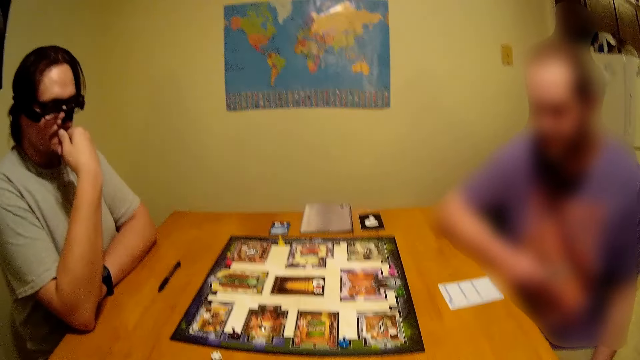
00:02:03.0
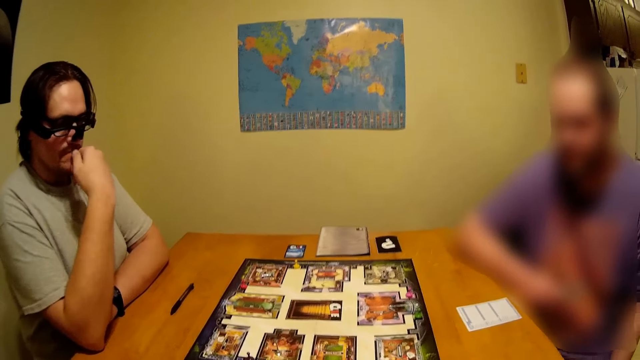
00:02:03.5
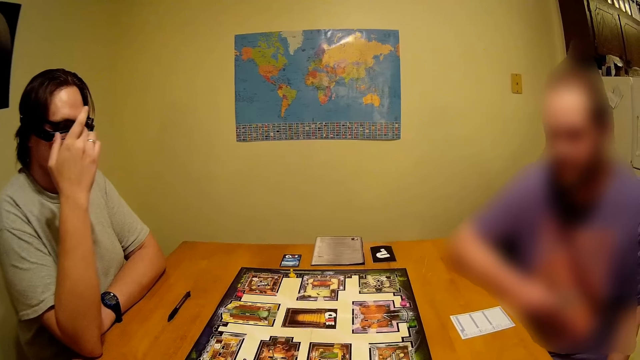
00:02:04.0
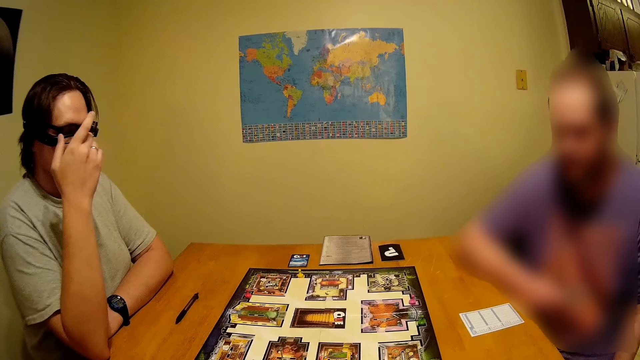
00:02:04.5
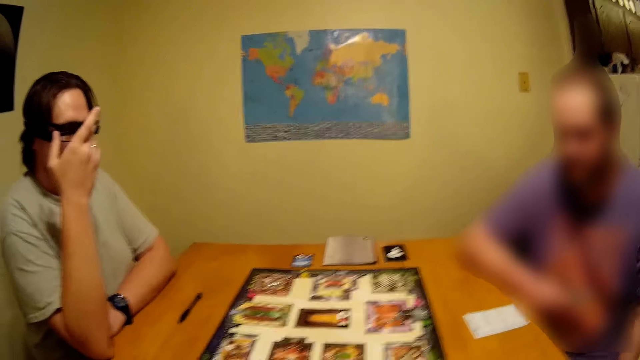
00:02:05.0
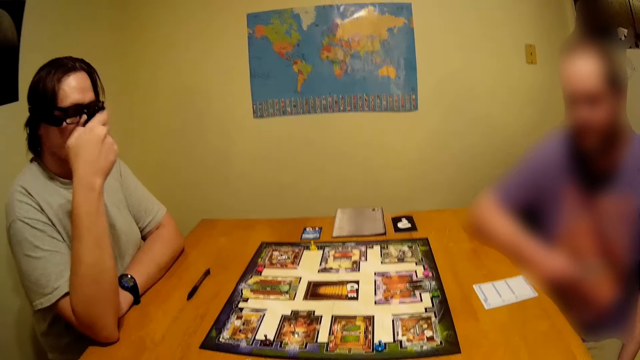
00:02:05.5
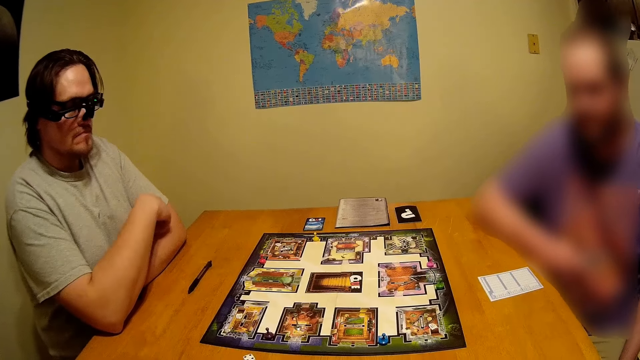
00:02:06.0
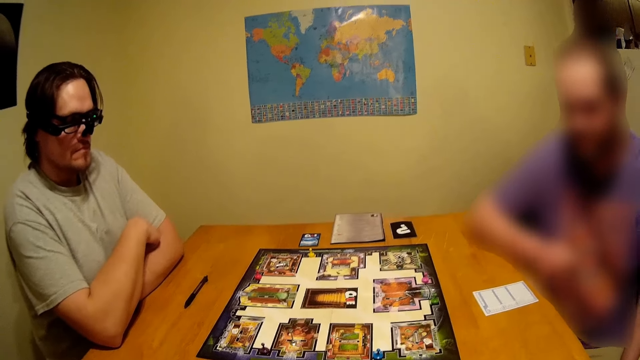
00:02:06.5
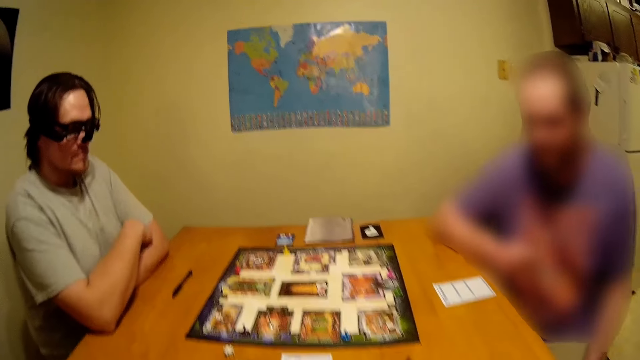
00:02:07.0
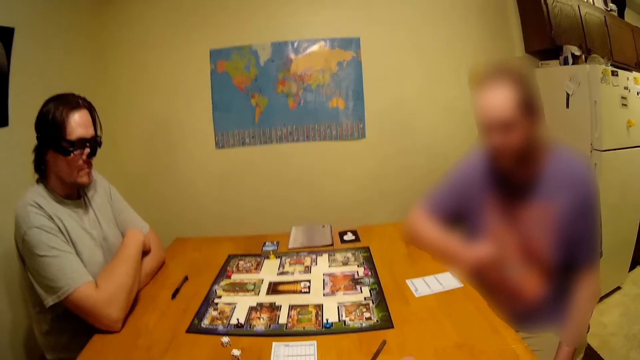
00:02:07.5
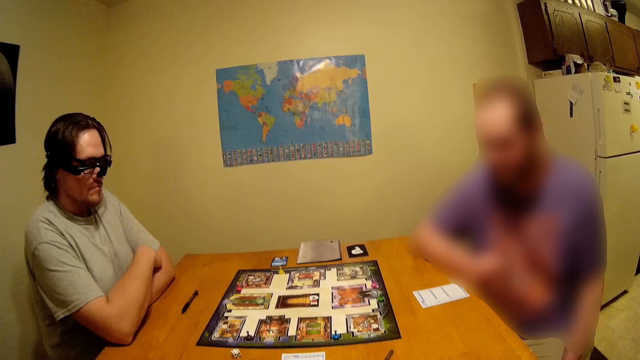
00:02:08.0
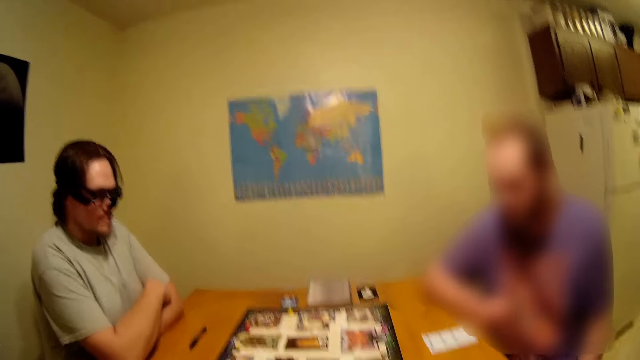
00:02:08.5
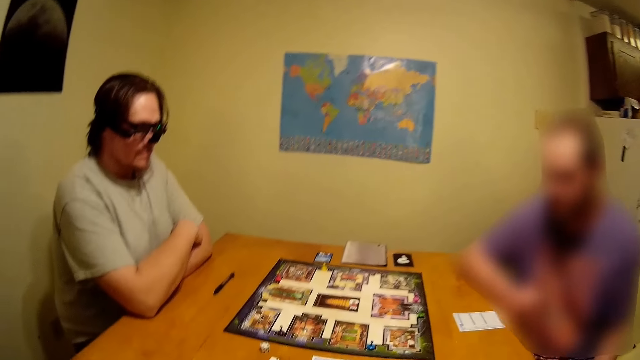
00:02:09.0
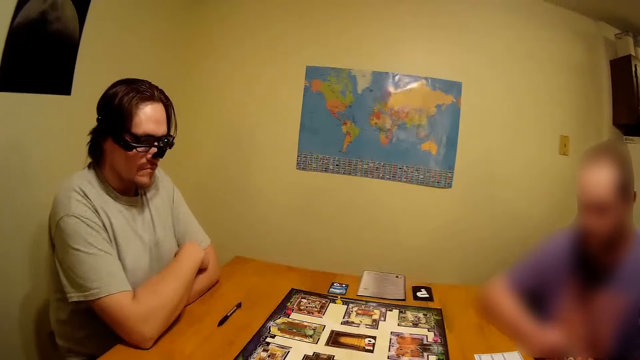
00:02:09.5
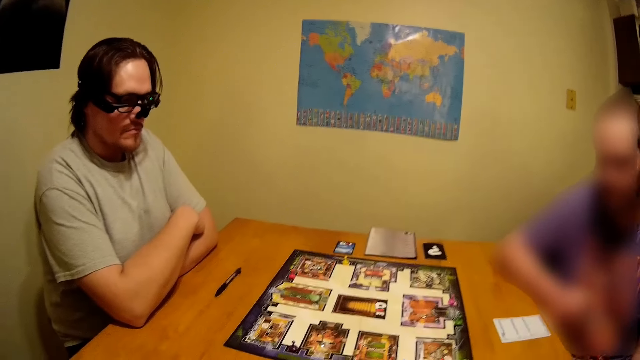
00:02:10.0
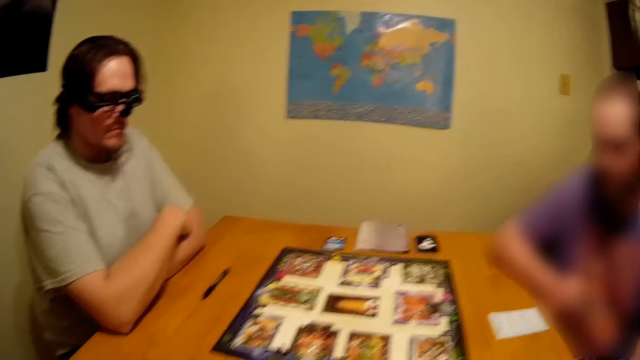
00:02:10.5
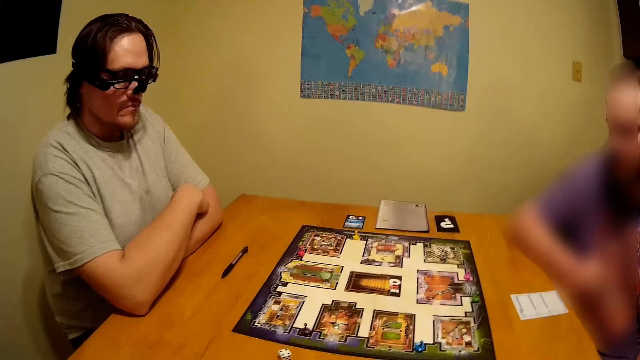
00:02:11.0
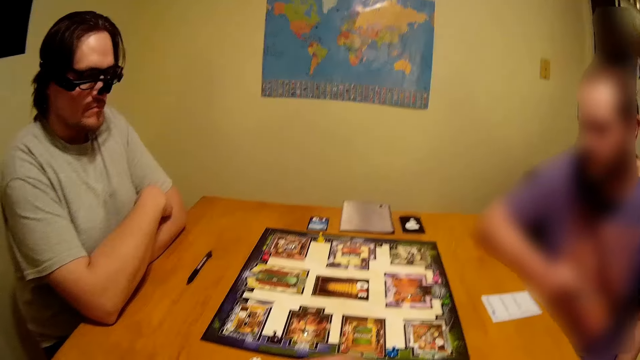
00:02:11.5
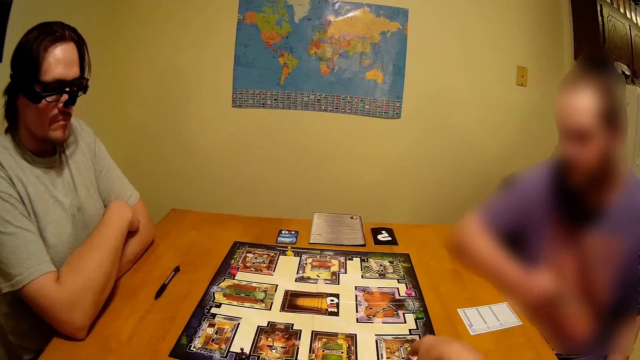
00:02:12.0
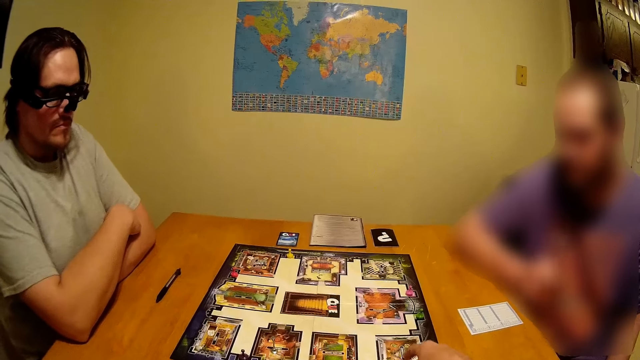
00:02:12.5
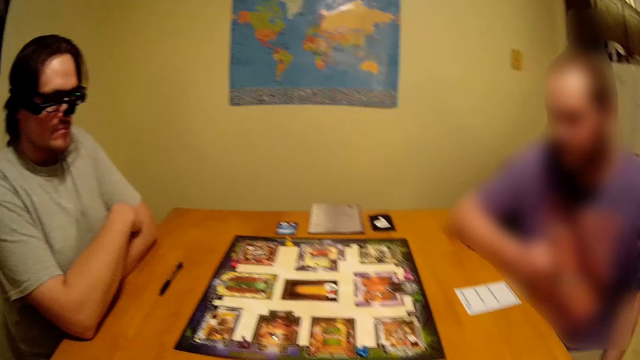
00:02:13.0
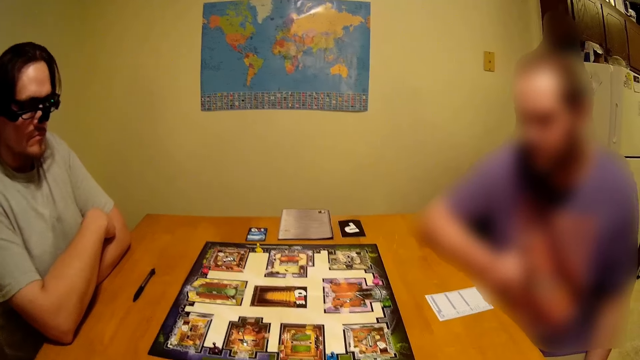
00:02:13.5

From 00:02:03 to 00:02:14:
A man adjusts his glasses. The camera wearer puts cards on the table. They look around. They move their hand around.

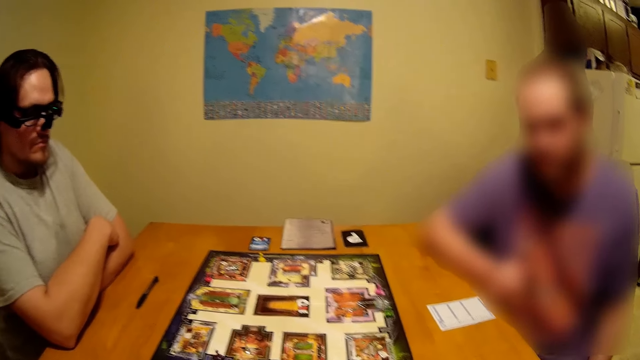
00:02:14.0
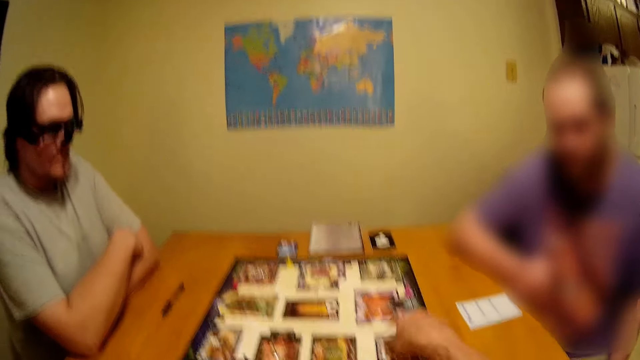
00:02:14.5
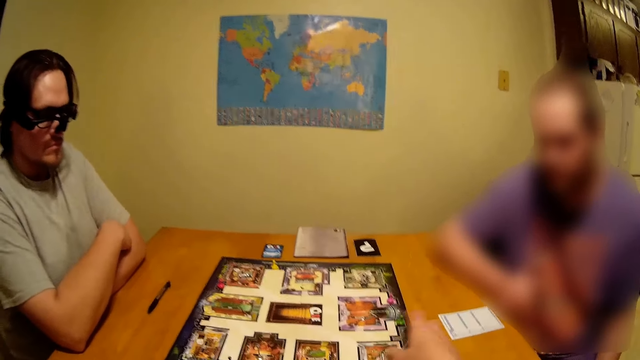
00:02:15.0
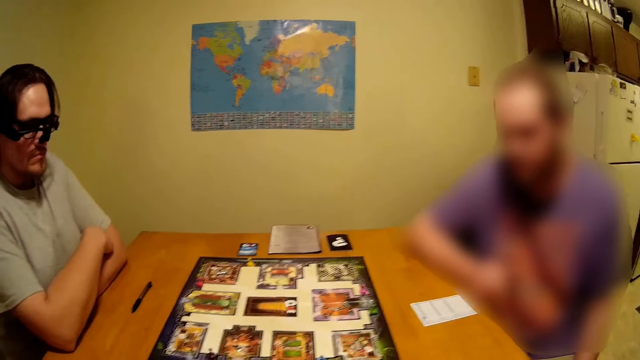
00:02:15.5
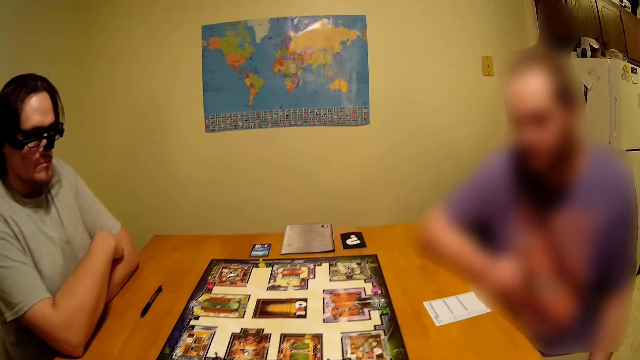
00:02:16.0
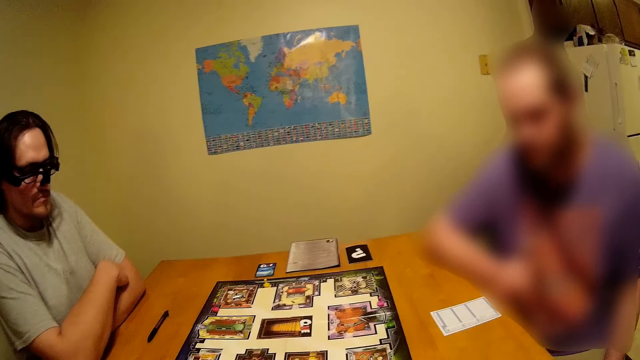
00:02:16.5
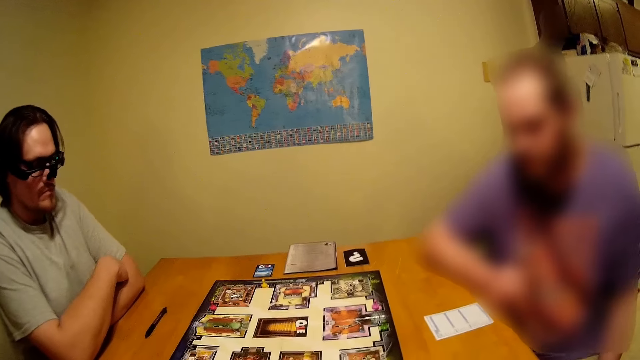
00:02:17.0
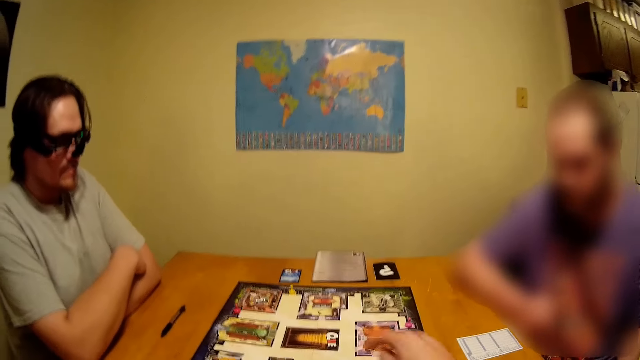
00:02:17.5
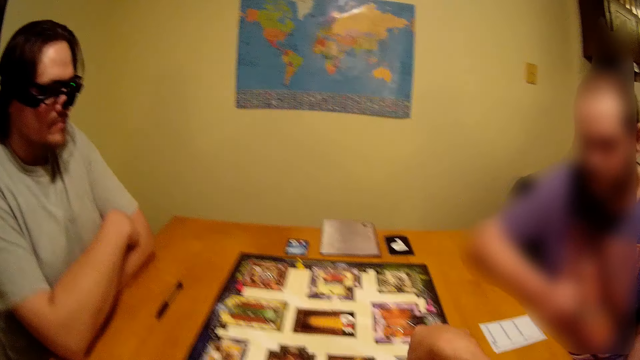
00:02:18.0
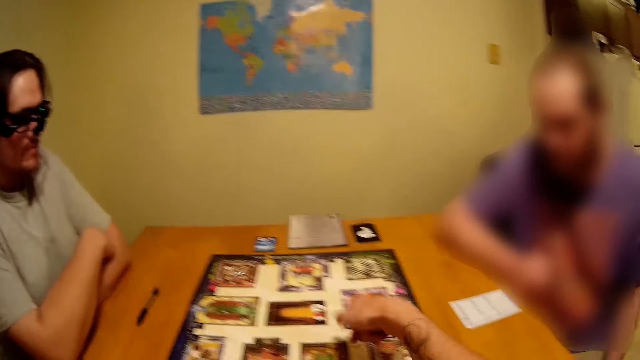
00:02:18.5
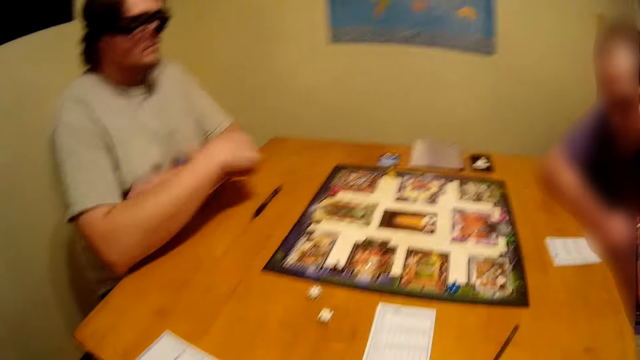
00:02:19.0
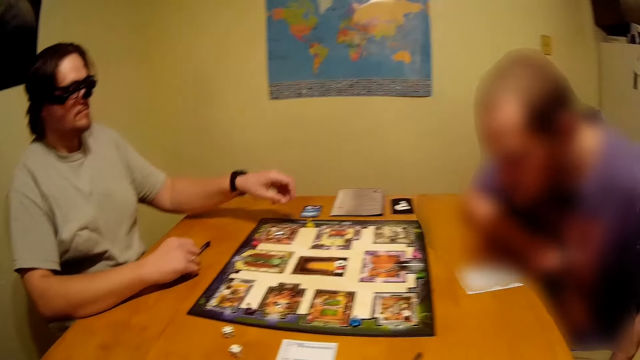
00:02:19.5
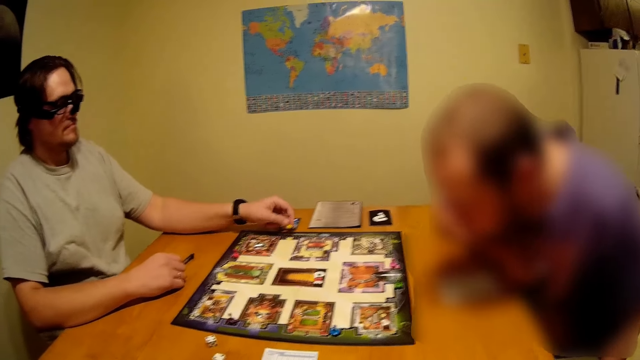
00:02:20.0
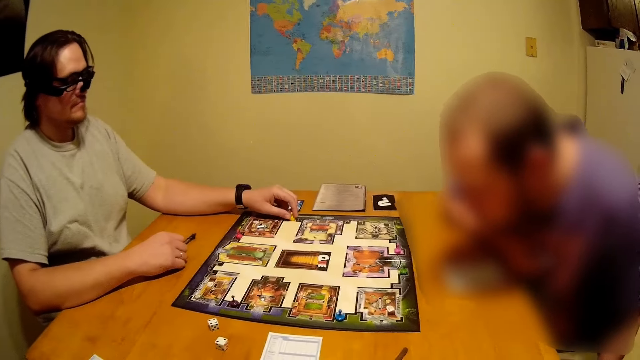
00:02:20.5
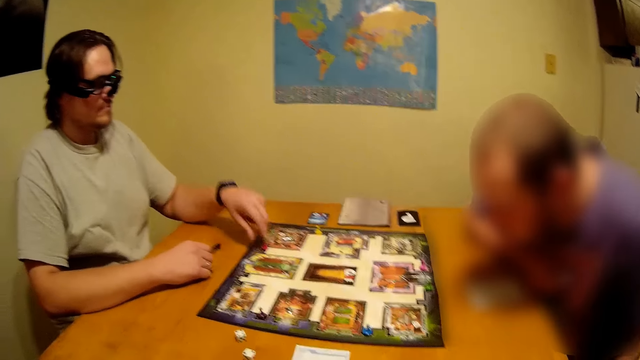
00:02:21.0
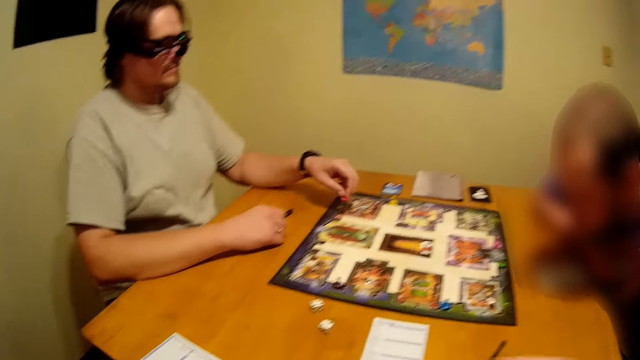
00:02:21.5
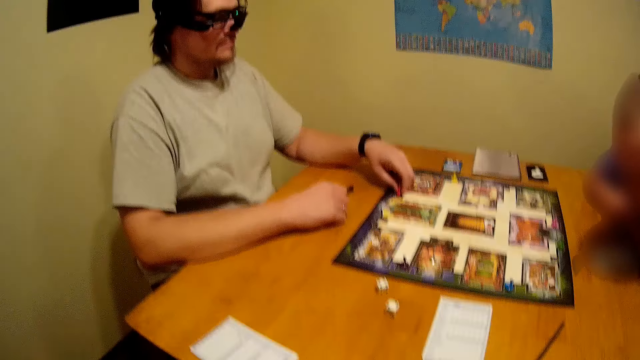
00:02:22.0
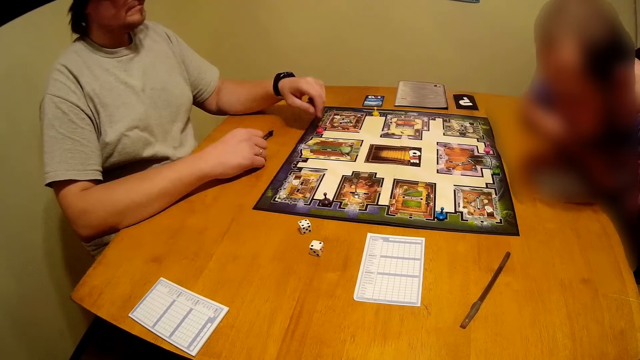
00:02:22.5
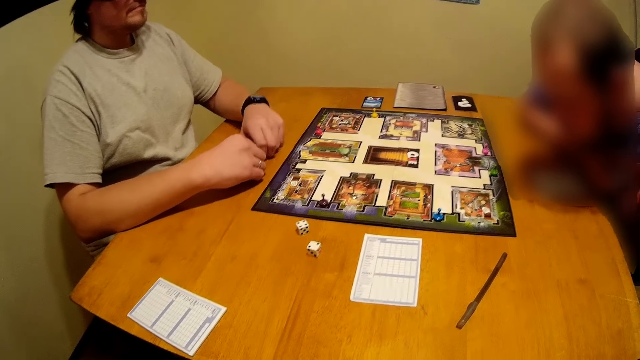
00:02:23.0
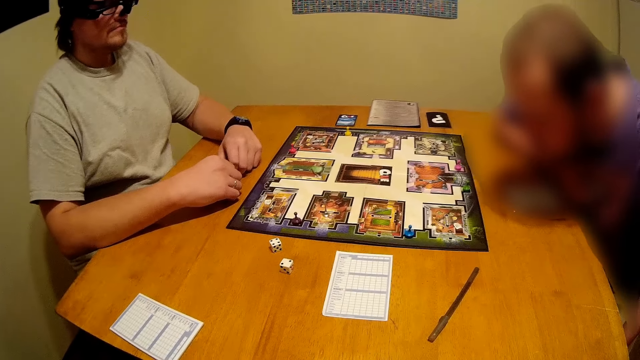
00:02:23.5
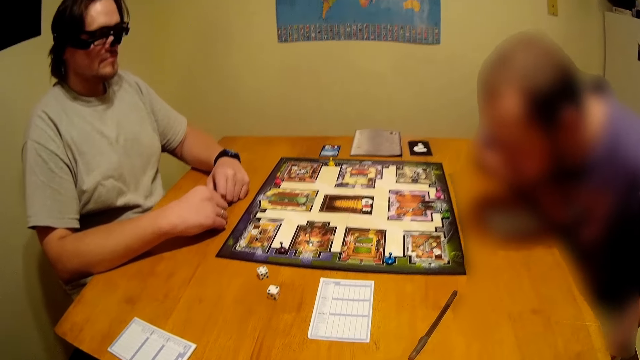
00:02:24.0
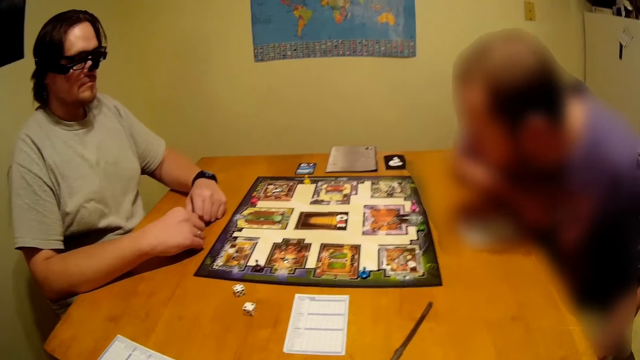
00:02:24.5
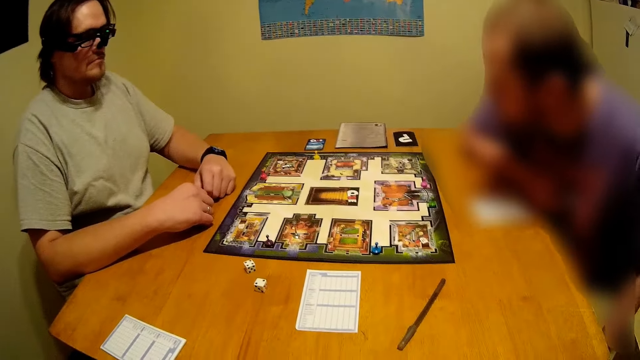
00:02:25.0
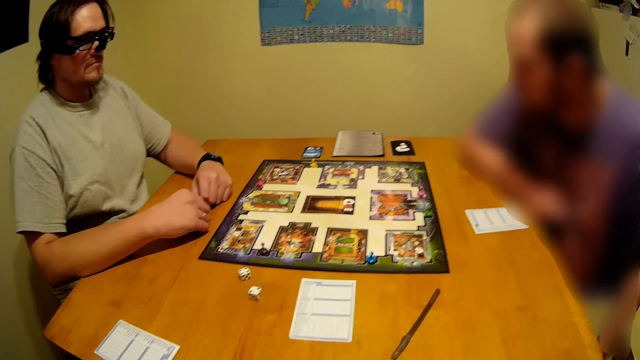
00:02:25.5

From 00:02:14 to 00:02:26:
The camera wearer holds something on the table. They look around. They hold something on the table. A man moves forward. The camera wearer looks around. Another man stretches his hand and moves something on the table. The camera wearer moves their hand around and looks around. The other man picks up something on the table, puts something on the table, and holds the pen.
